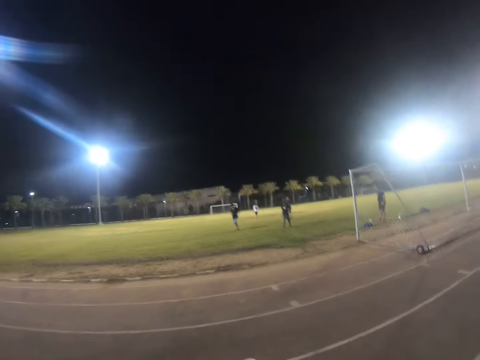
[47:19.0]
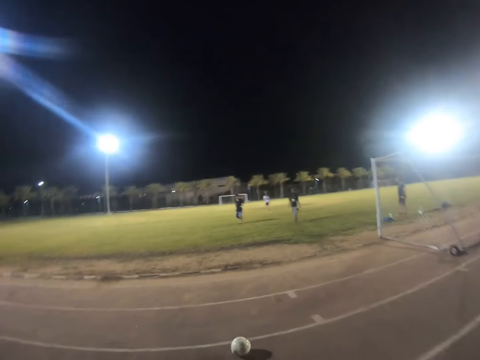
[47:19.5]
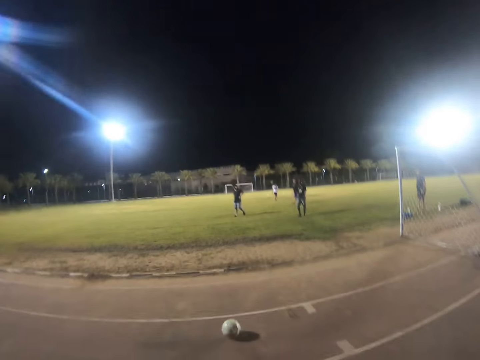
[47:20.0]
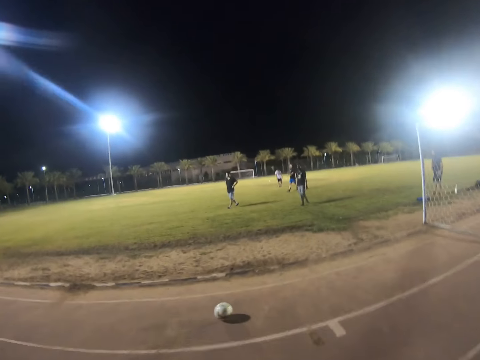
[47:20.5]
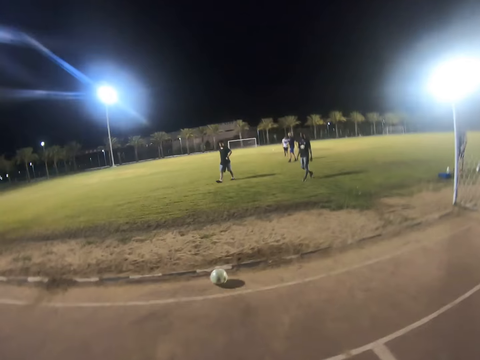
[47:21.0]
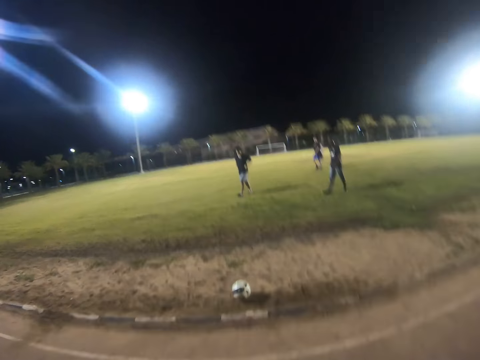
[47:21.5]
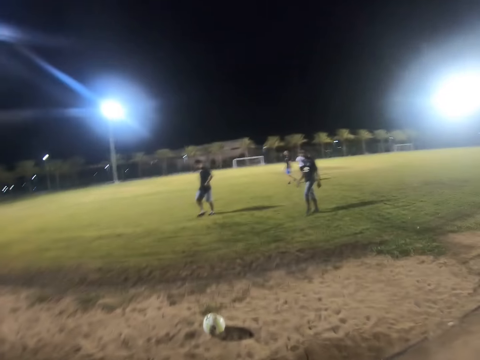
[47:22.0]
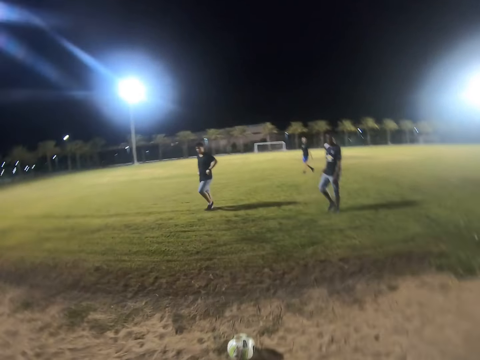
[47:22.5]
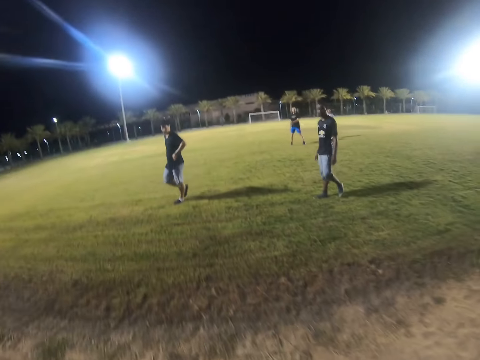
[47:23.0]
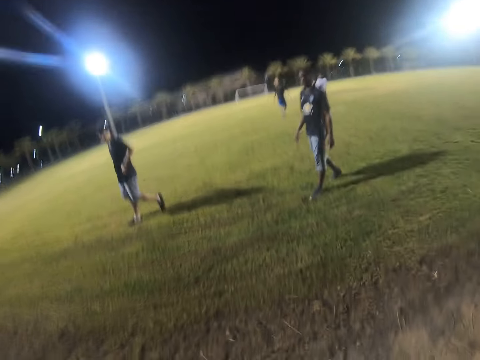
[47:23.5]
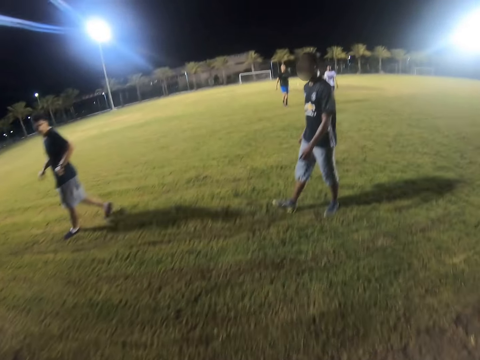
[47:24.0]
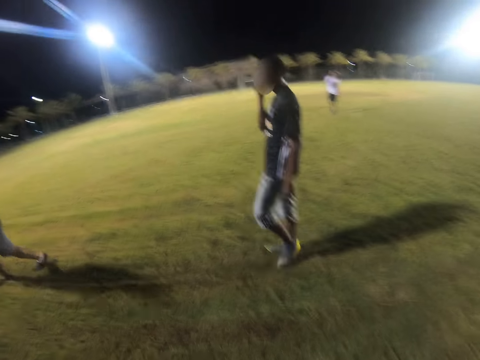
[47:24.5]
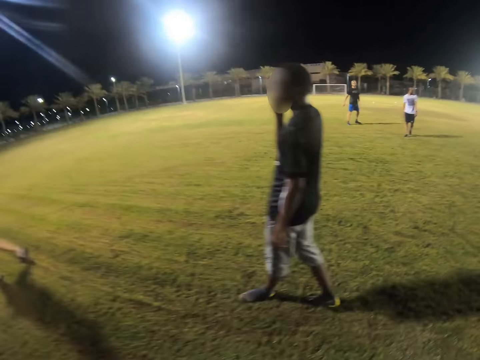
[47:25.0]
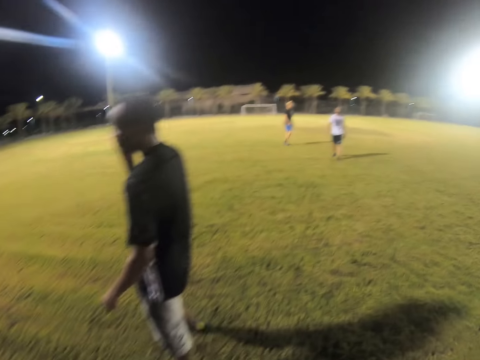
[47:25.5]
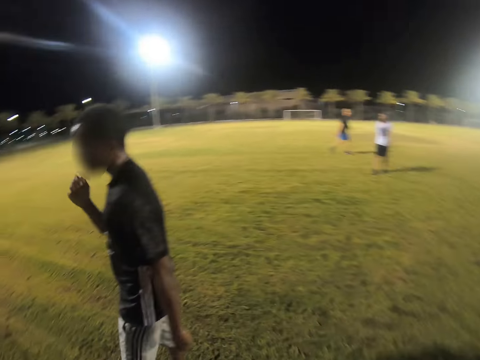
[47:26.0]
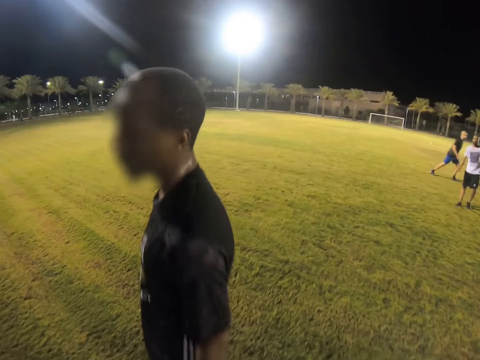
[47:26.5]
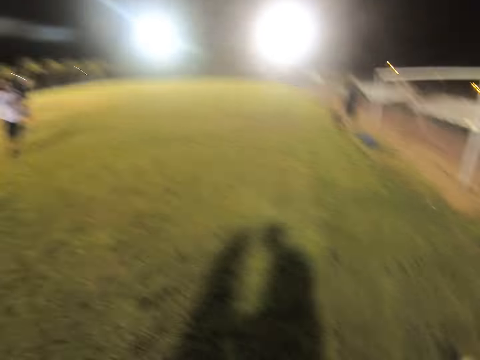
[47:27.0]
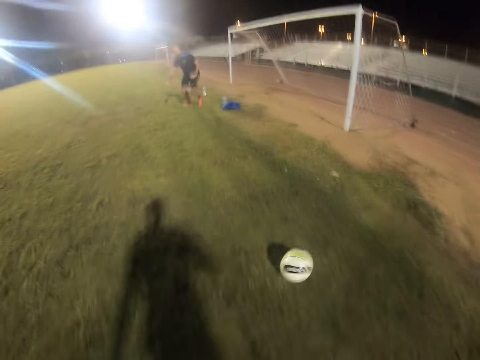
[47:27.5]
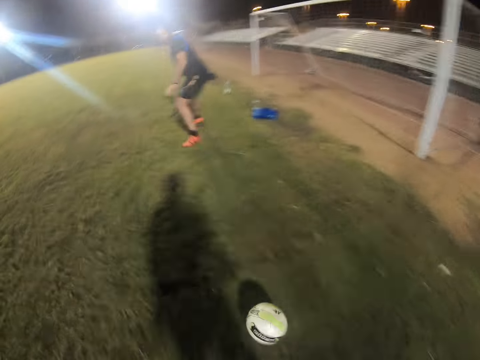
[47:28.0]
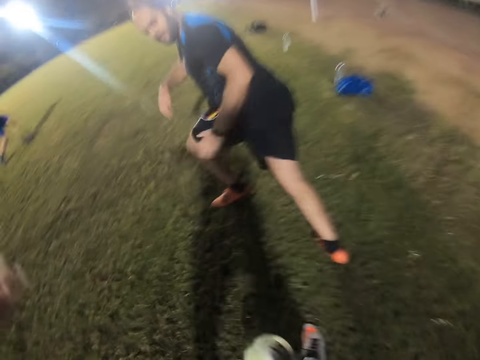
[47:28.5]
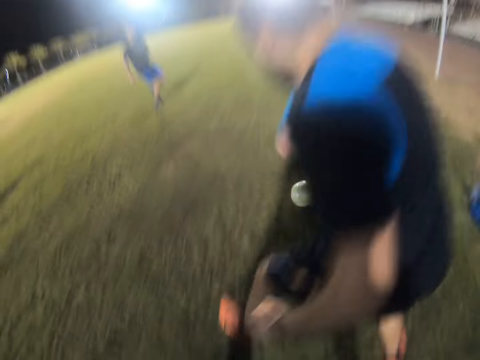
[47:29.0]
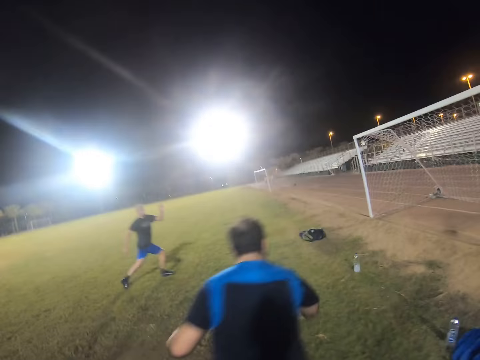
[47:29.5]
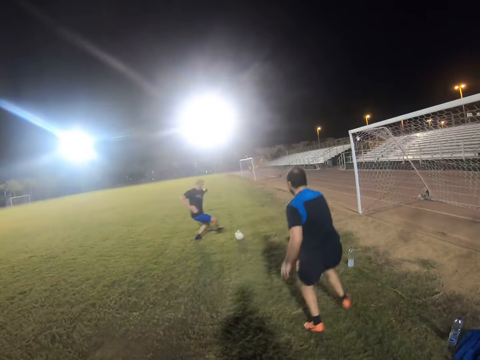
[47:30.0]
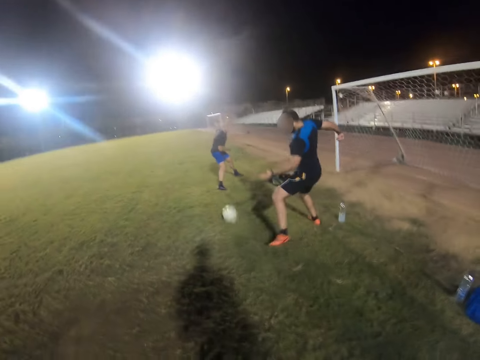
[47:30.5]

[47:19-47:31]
The camera wearer runs towards the goal post. They kick the ball. They run towards the ball. They control the ball. They kick the ball.

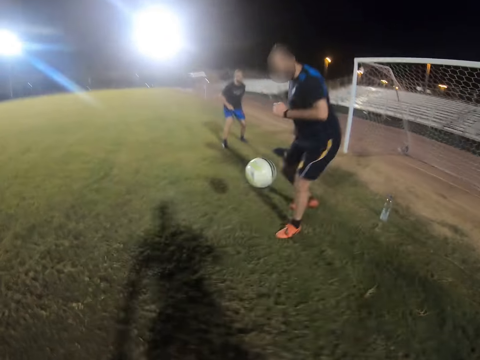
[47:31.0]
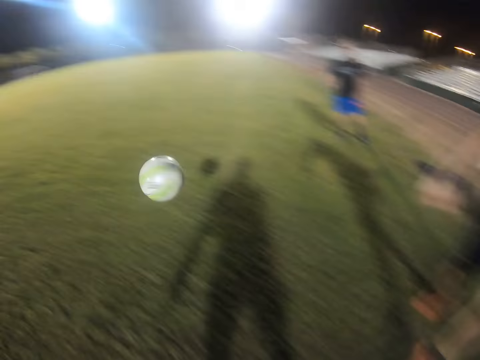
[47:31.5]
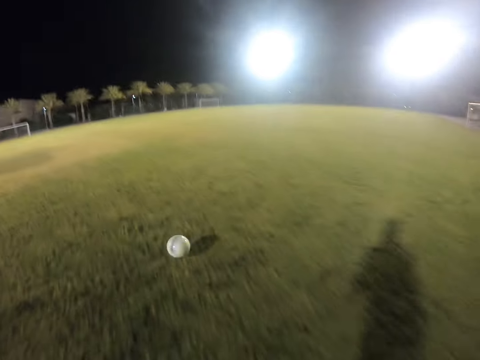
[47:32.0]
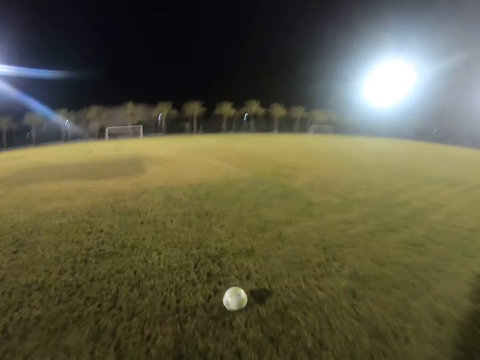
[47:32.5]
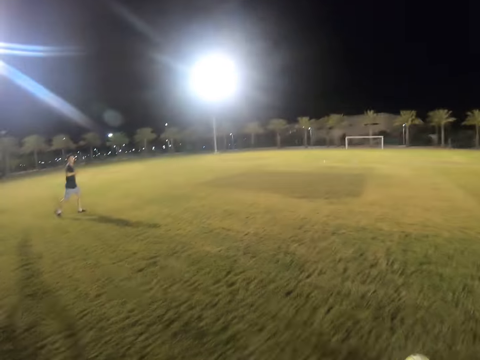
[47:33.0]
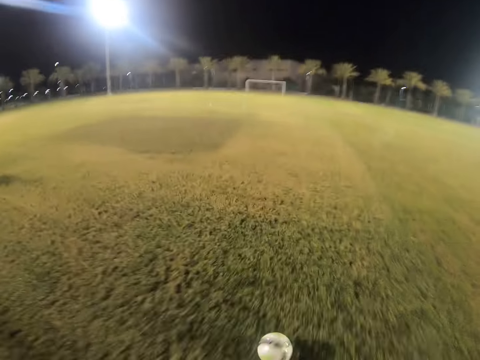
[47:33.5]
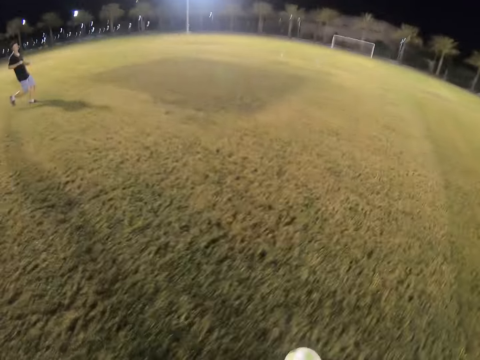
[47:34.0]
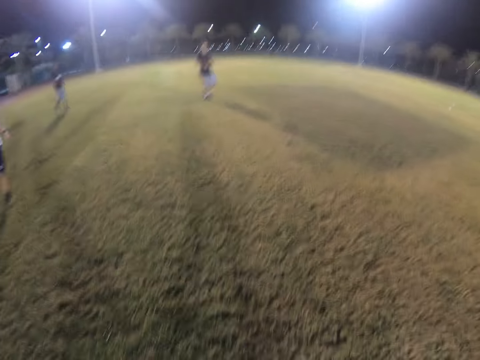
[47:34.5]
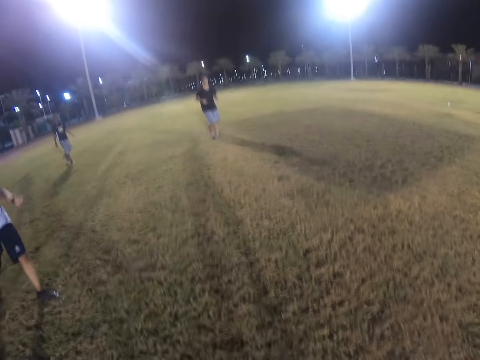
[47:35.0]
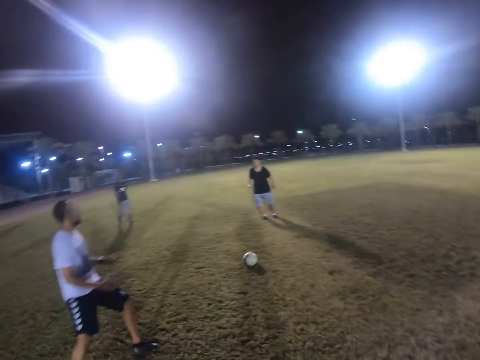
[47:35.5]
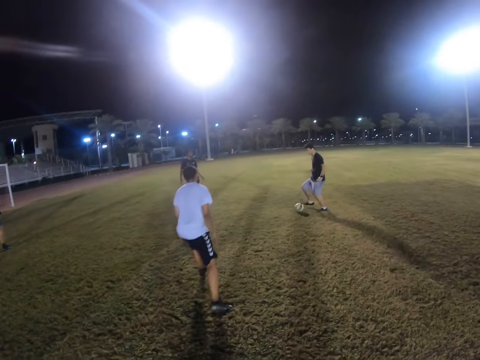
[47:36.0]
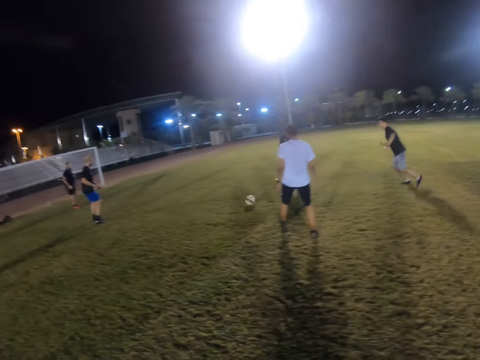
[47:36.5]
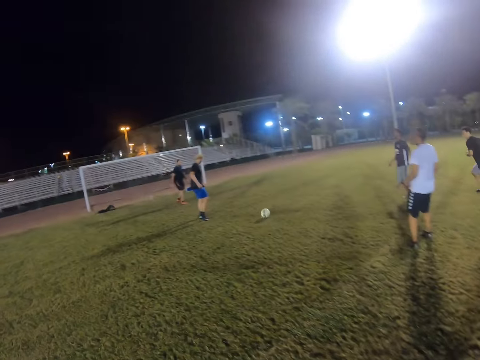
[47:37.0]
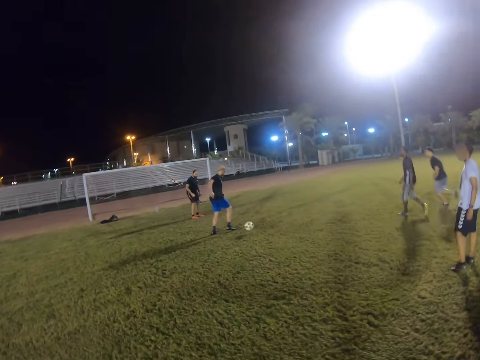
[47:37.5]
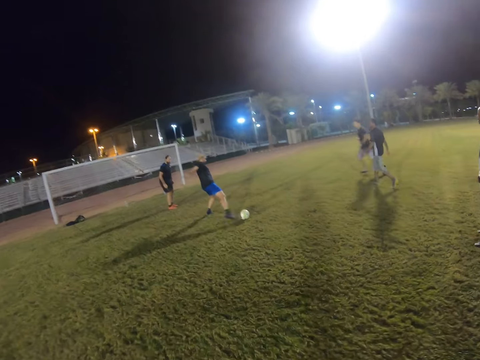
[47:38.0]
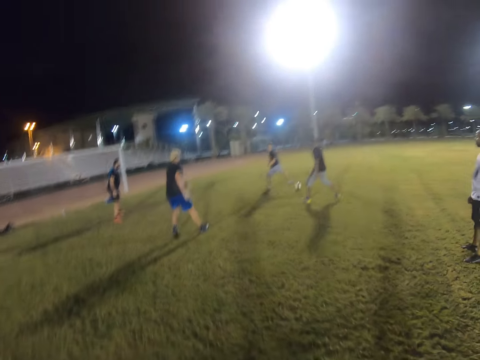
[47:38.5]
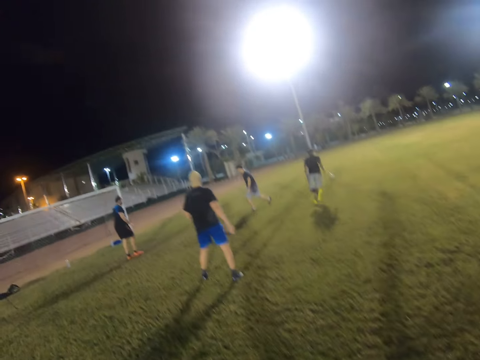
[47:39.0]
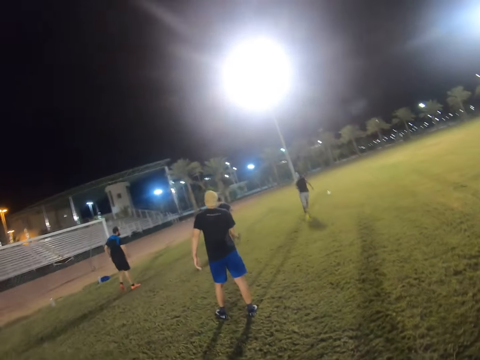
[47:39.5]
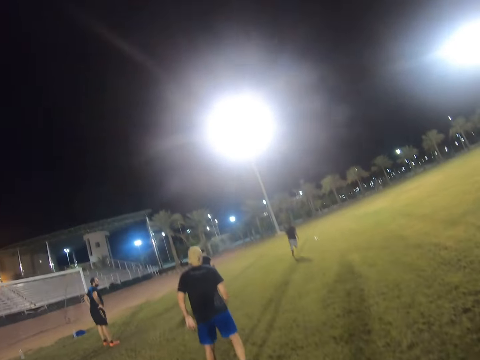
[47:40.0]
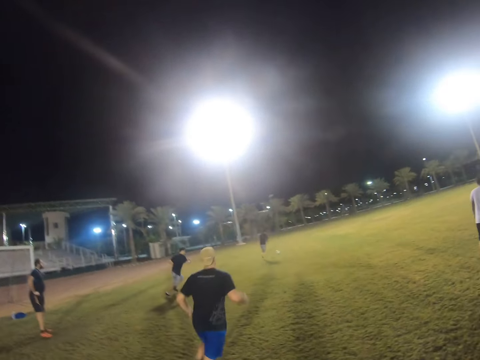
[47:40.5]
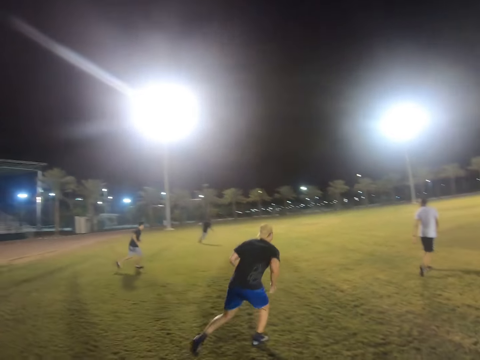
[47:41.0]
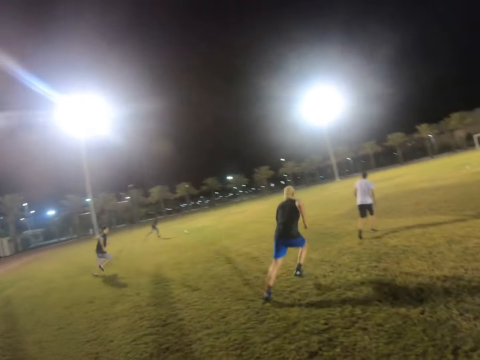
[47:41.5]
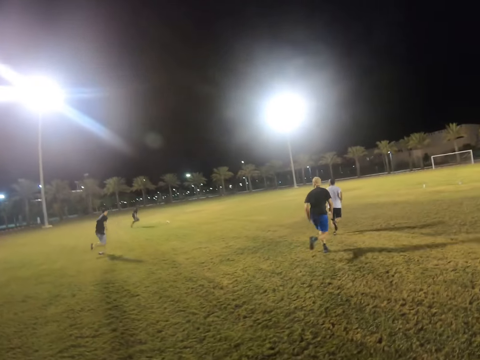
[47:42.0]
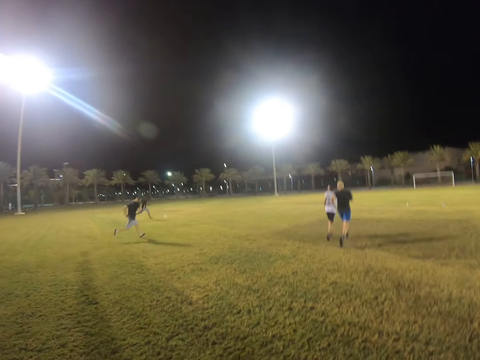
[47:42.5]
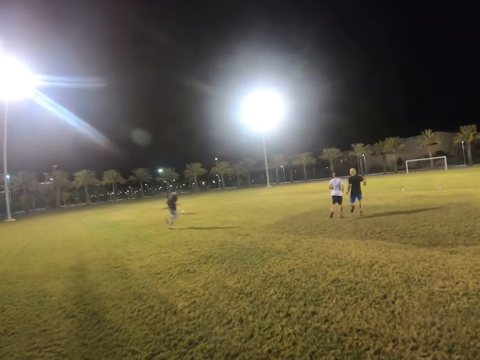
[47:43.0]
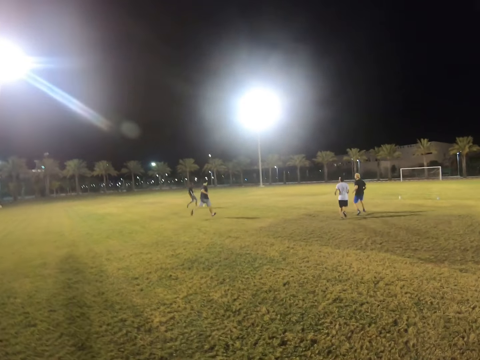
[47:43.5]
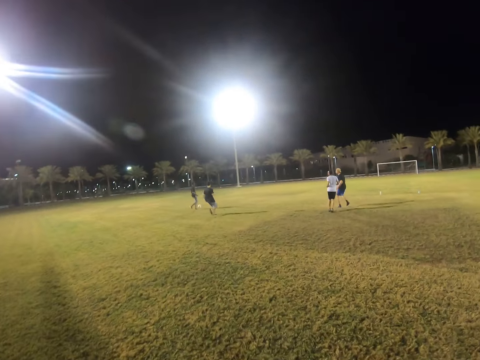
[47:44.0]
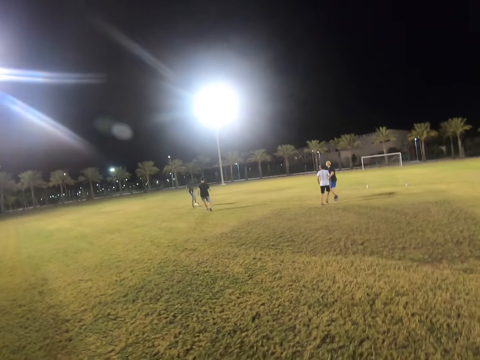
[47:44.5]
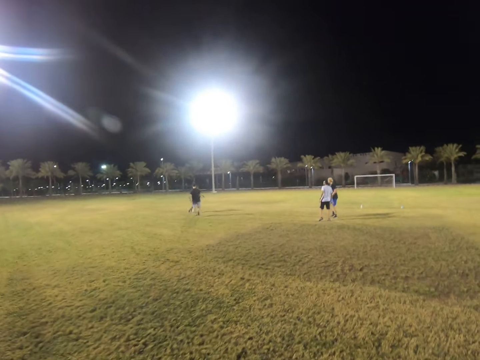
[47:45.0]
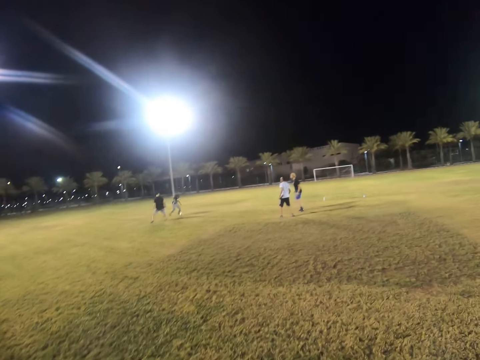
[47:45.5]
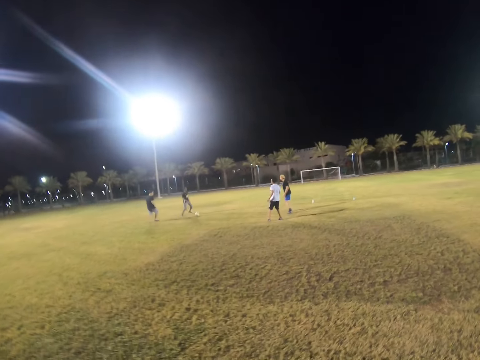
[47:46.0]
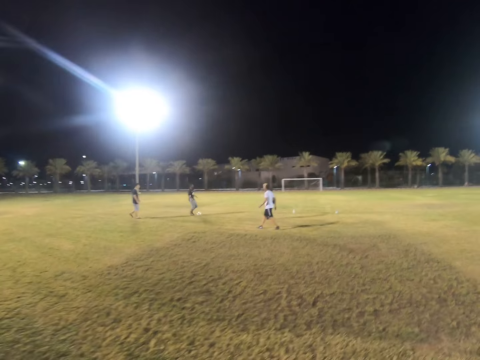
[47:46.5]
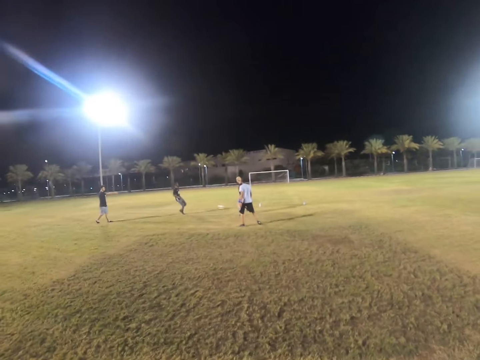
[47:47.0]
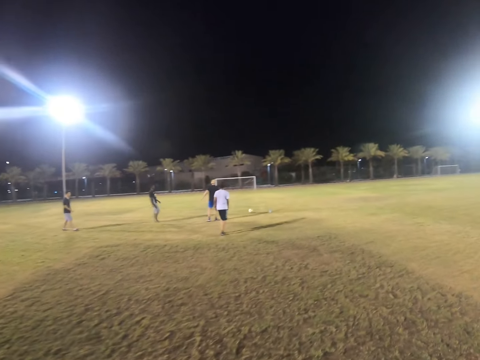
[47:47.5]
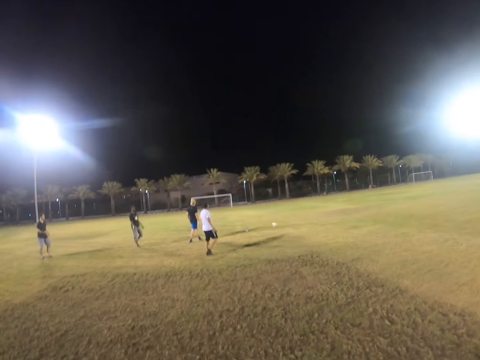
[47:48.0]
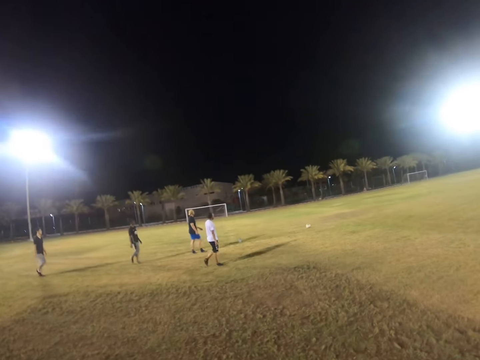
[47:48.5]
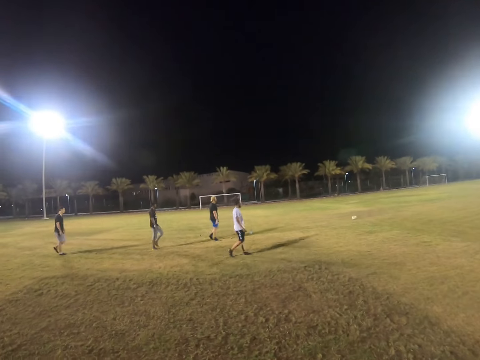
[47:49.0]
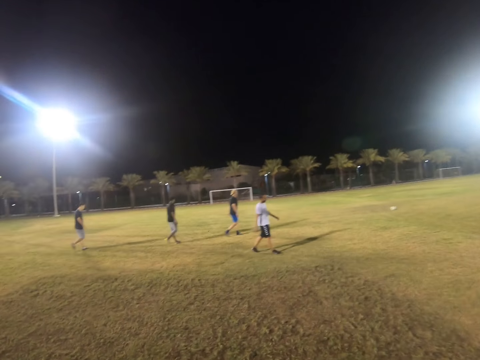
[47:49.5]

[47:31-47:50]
The camera wearer runs towards the ball. They get the ball. They kick the ball. They walk on the field.
